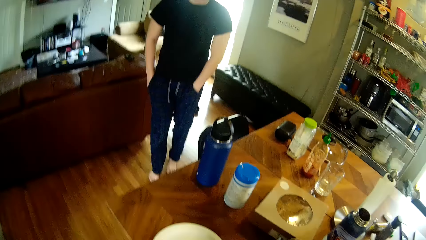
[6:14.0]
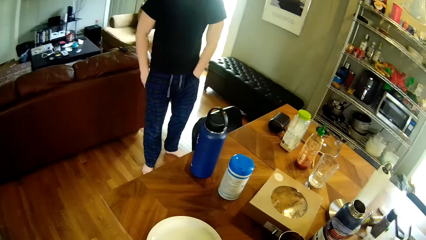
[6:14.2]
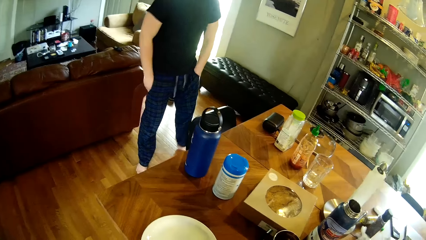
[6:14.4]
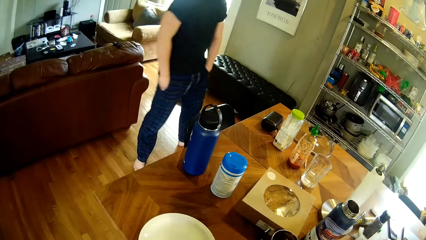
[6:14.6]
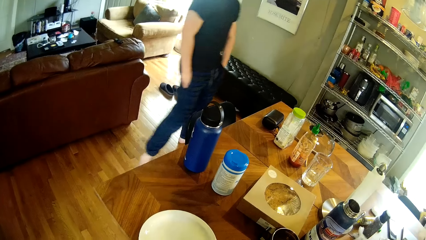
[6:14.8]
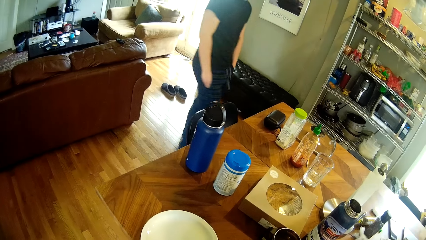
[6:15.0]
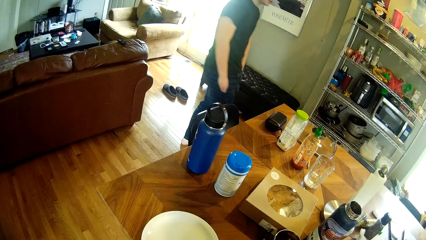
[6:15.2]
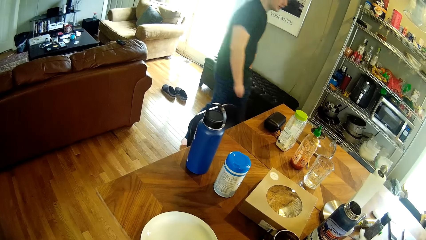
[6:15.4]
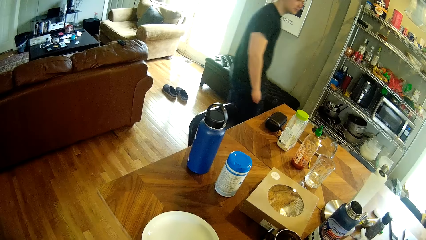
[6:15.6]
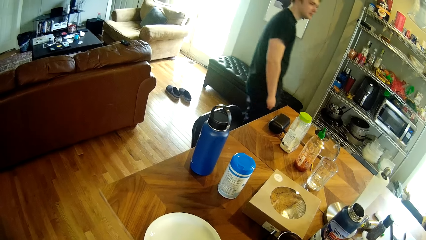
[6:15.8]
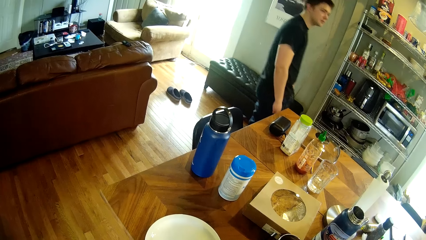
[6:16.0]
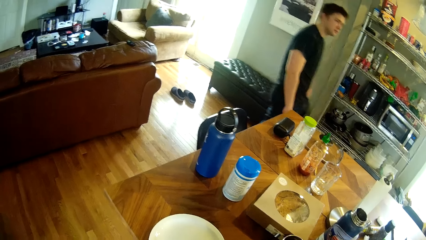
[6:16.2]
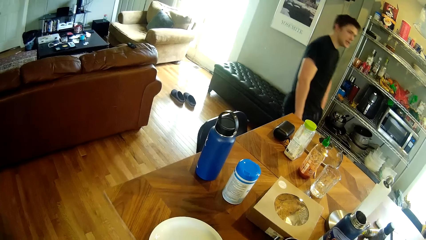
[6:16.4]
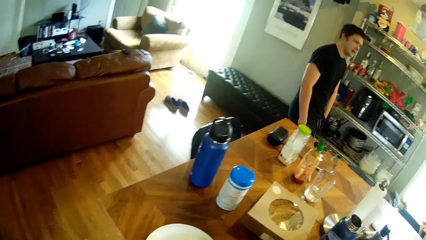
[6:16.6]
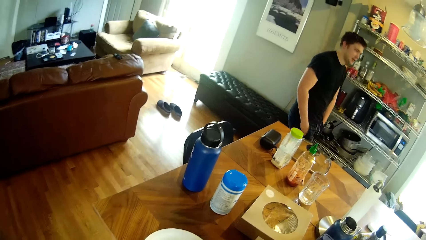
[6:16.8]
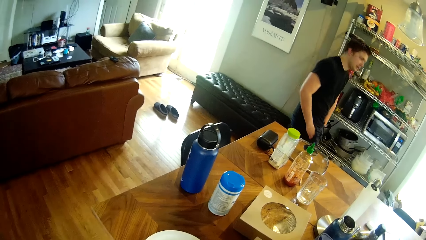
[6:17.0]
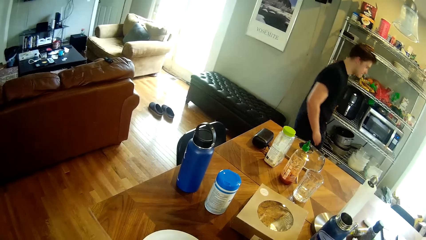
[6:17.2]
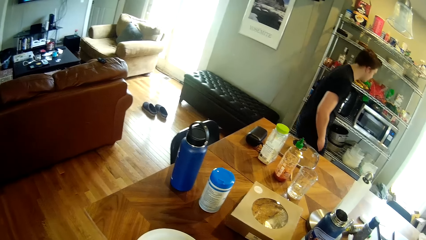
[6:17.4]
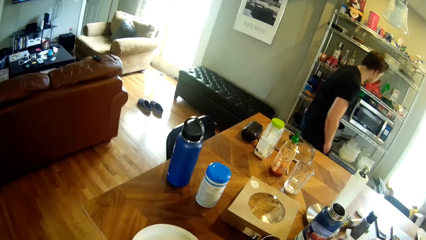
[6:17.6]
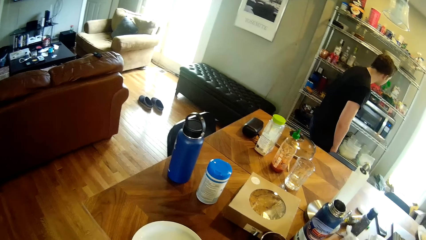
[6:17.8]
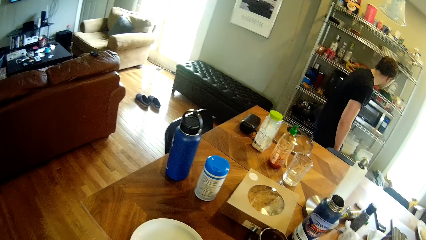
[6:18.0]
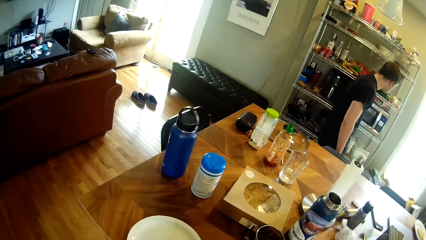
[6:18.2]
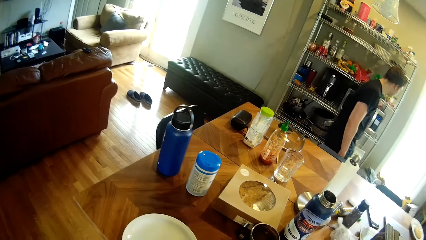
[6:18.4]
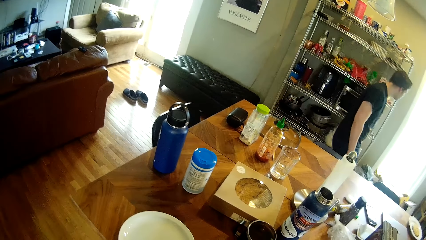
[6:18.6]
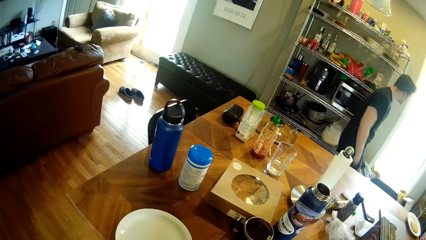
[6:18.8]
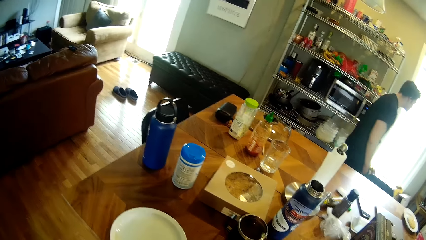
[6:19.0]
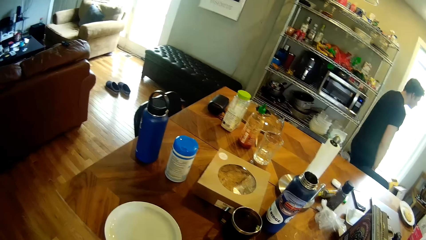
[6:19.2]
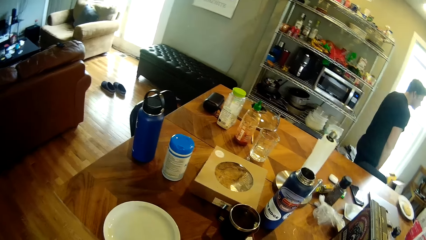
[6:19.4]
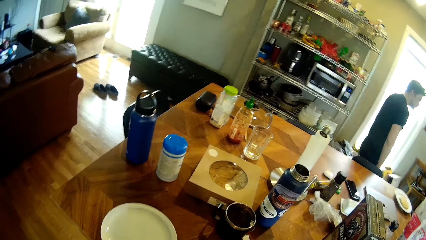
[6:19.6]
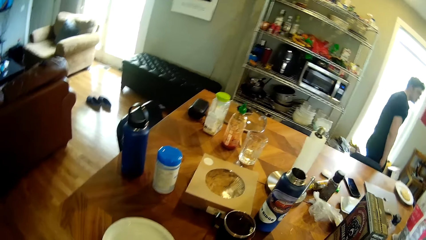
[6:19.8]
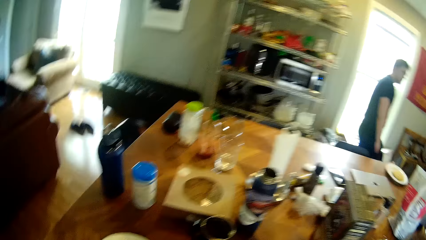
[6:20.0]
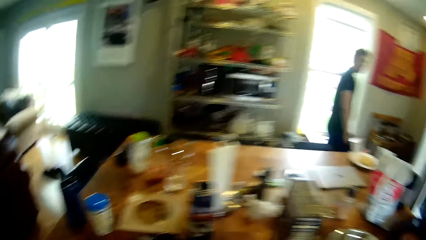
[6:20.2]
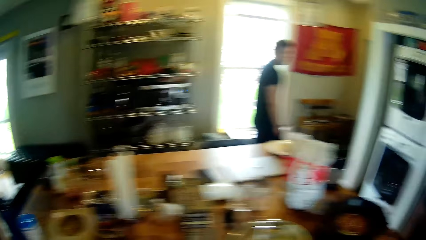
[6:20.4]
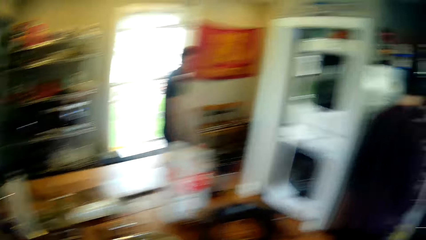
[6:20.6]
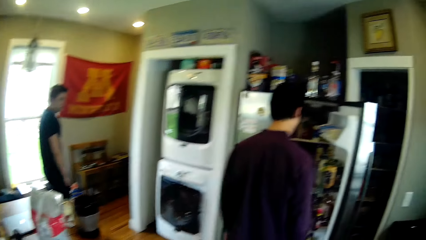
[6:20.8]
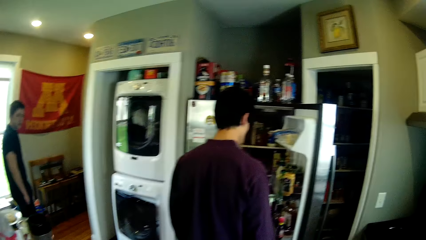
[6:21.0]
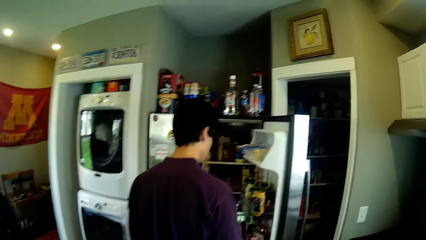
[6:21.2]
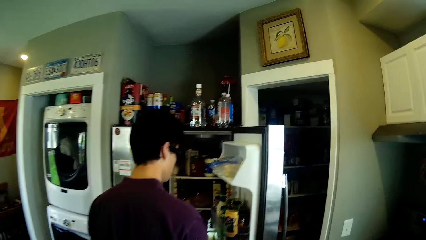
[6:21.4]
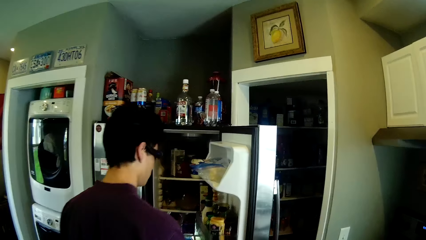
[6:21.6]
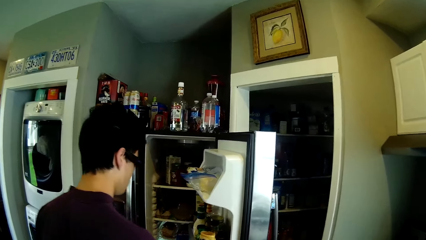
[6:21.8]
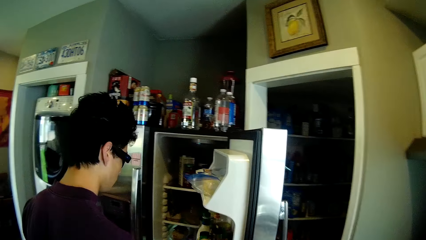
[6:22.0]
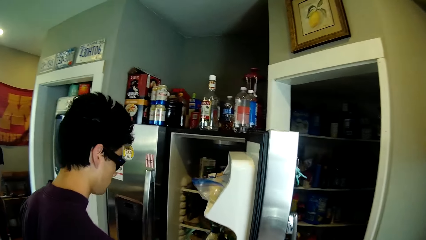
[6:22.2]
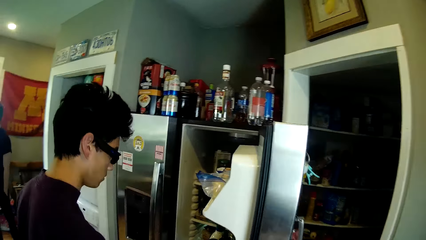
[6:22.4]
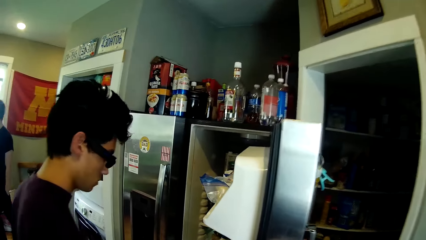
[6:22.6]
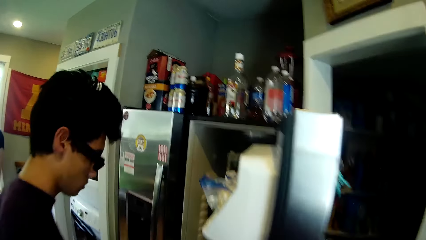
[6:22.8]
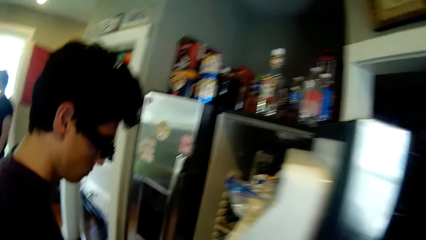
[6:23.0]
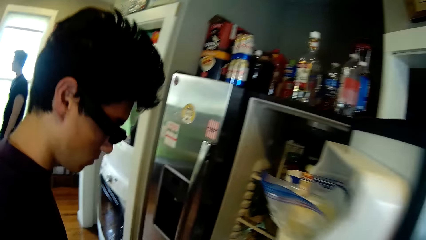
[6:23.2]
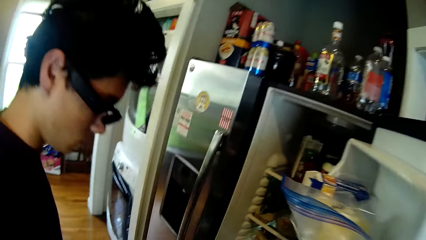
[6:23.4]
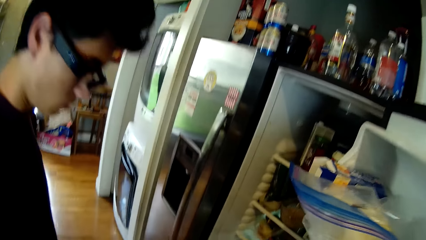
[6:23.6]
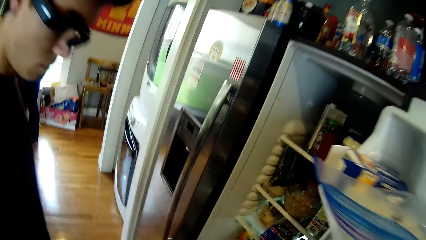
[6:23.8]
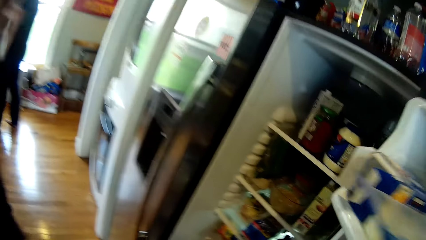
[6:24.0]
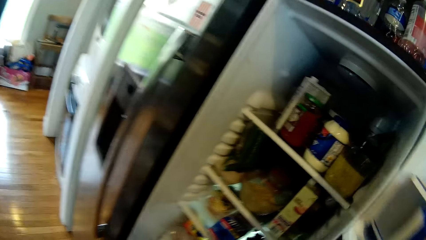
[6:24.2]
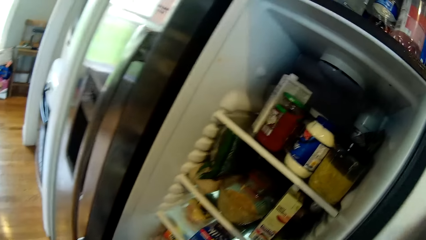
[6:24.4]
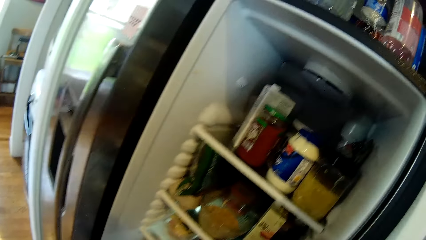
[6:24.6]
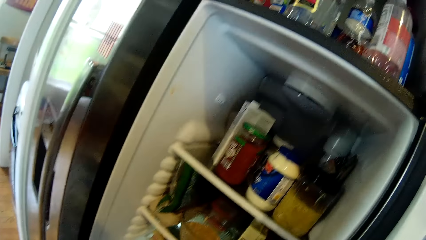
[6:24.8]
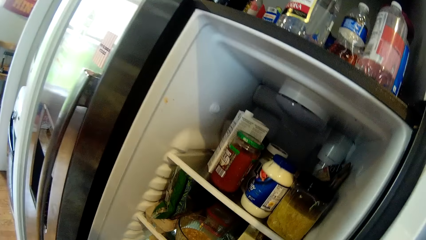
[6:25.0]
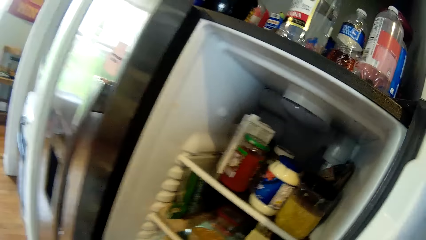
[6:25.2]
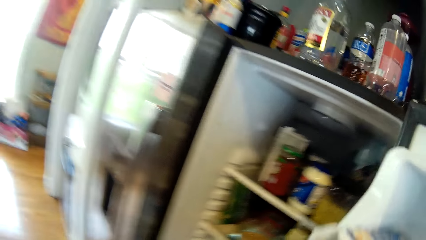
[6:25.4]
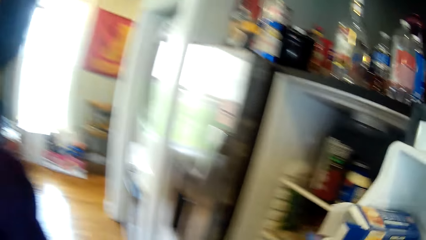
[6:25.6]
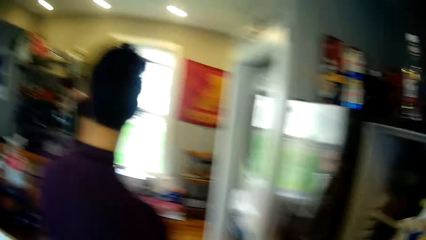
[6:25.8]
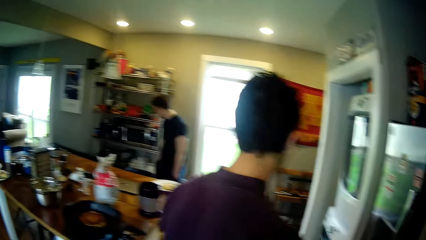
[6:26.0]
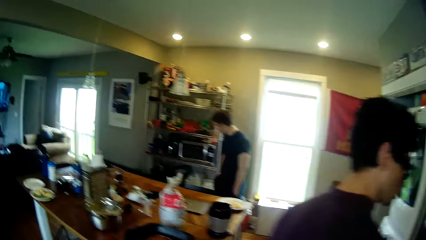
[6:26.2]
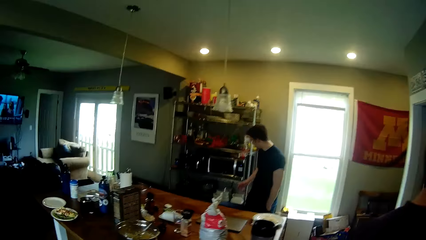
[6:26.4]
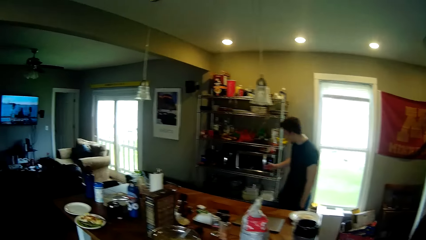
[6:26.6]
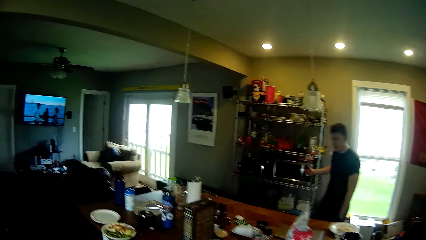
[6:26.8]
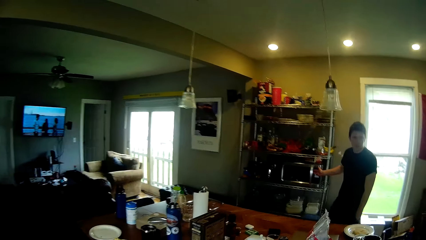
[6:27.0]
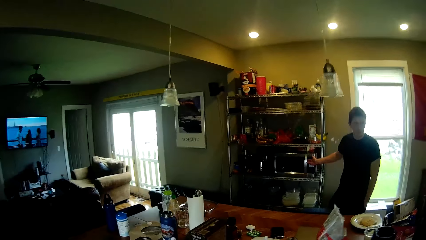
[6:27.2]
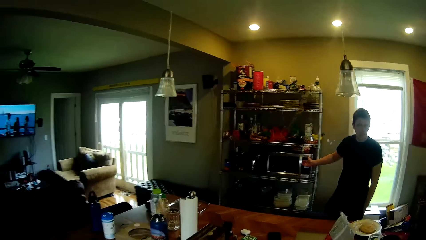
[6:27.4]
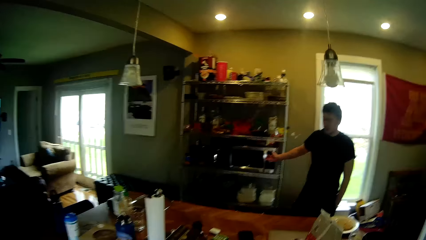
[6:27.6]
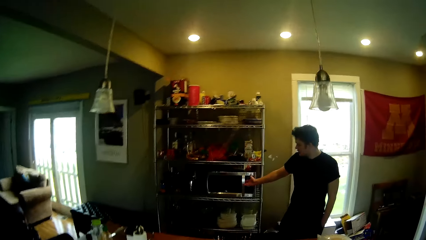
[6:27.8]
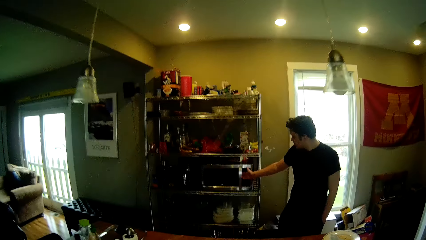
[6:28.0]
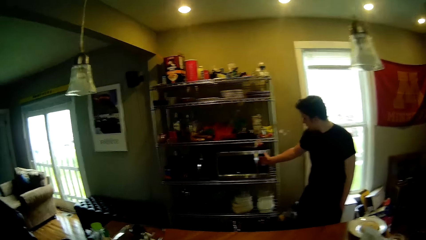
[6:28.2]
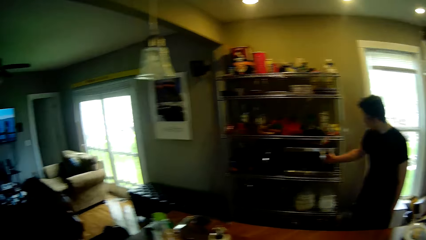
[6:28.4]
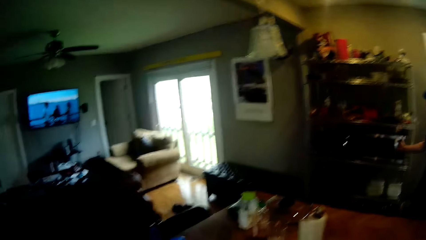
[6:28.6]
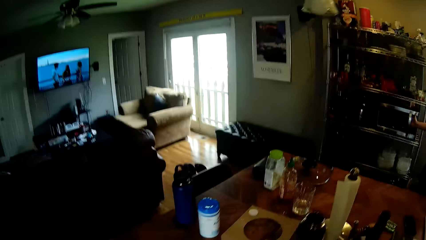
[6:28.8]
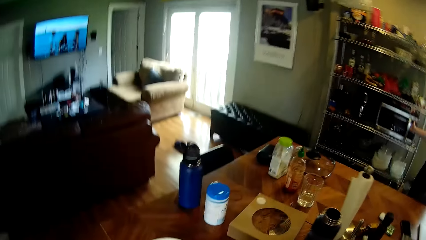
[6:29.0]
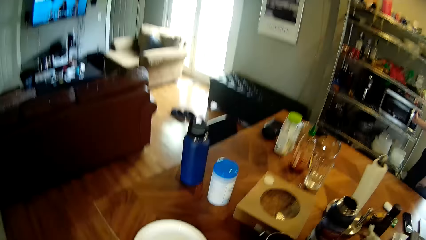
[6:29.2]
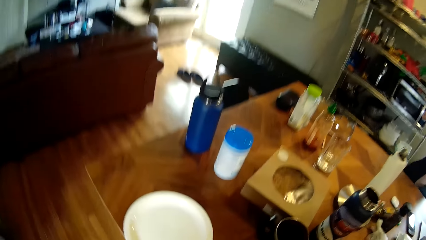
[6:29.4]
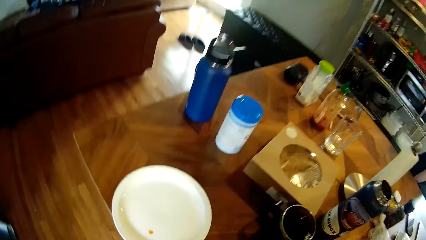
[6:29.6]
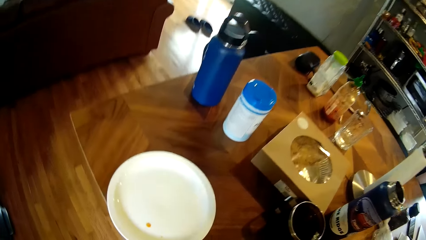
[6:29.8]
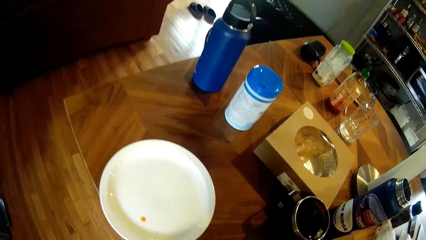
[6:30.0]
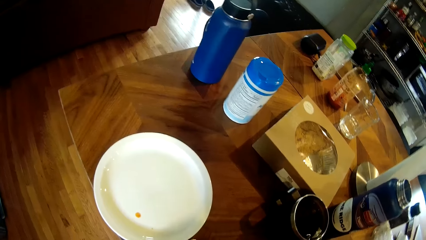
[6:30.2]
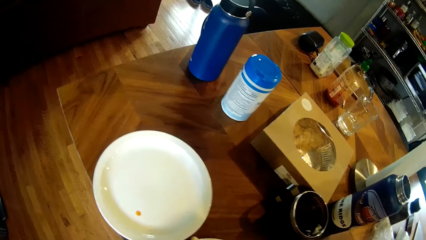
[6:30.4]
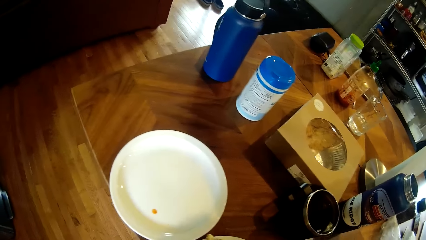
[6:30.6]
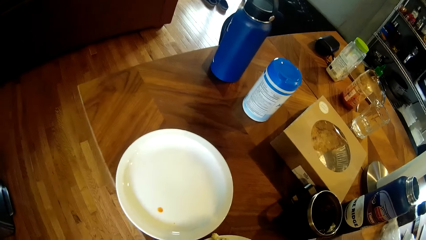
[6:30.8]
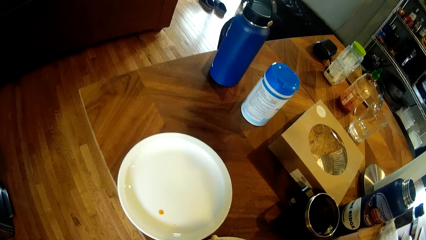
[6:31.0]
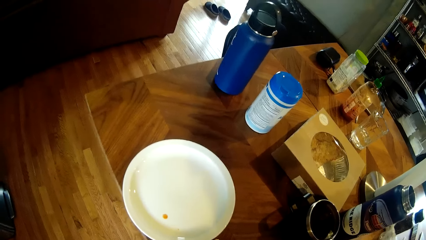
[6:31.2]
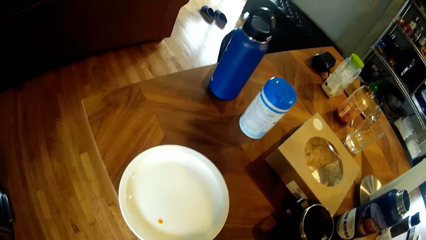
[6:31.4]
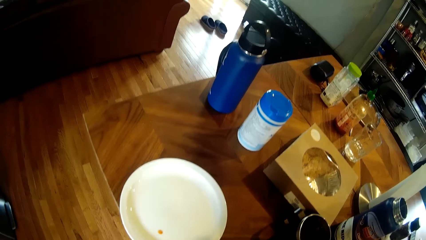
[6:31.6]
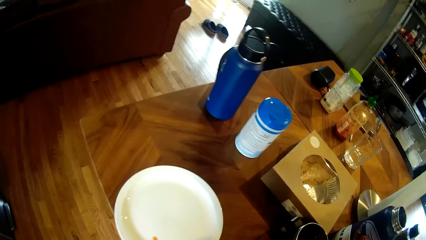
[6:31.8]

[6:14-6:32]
A man looks at the items in the fridge. Another man points at the microwave. A man holds the microwave on the rack with his right hand.
